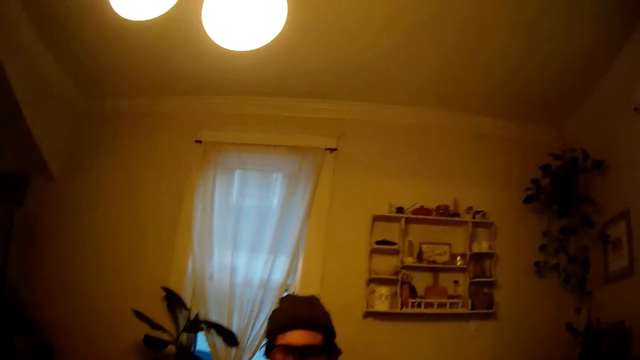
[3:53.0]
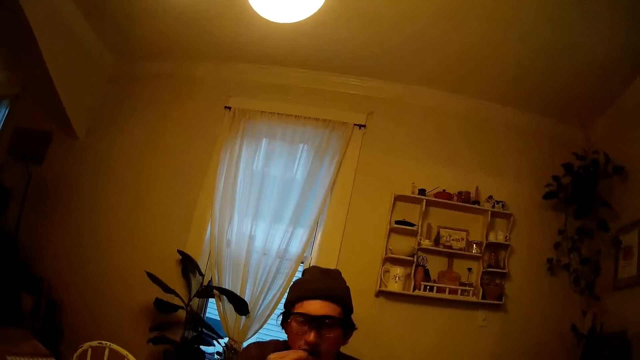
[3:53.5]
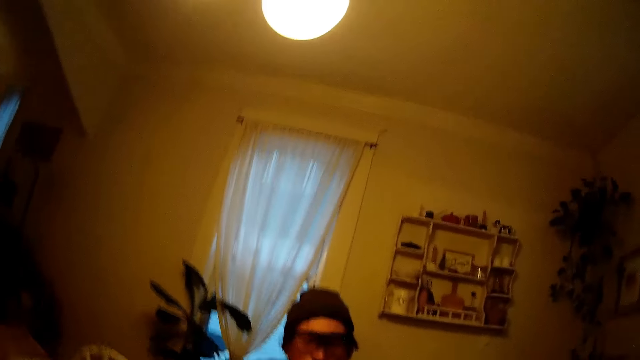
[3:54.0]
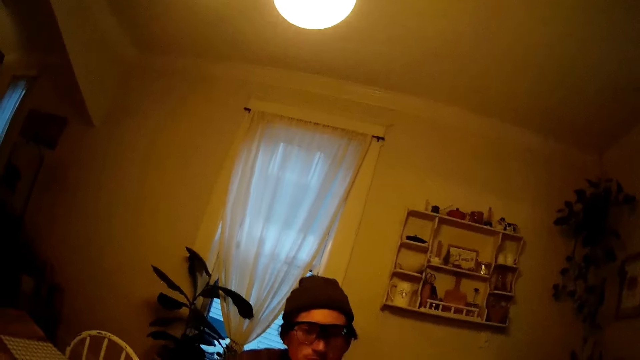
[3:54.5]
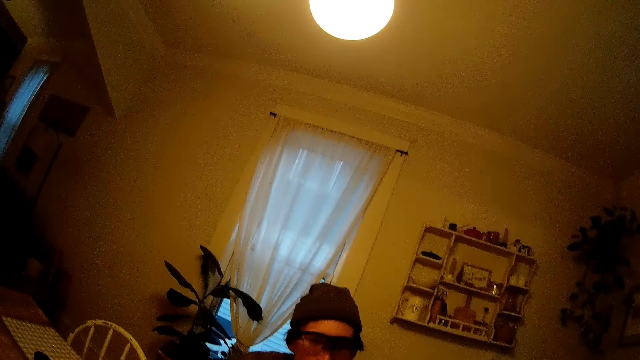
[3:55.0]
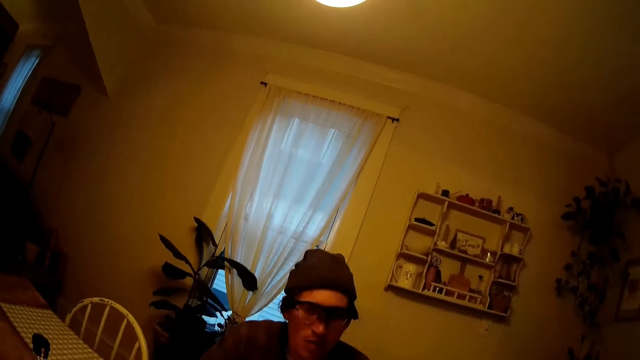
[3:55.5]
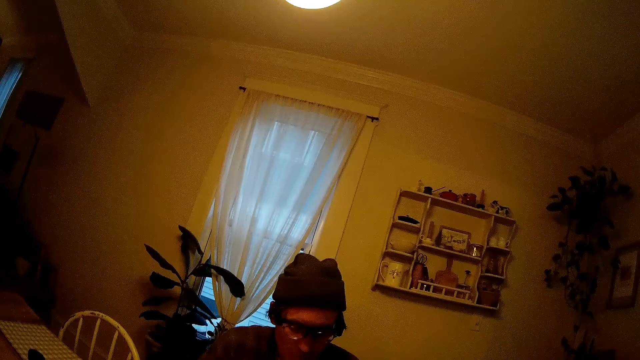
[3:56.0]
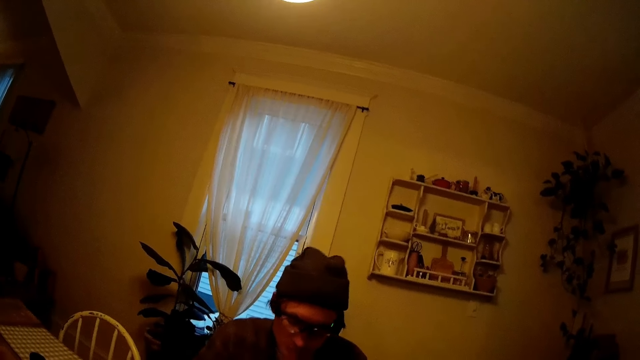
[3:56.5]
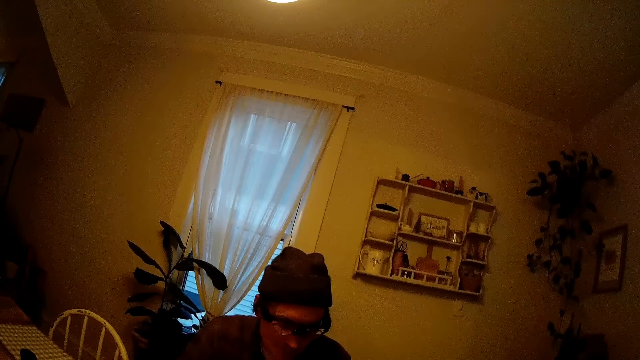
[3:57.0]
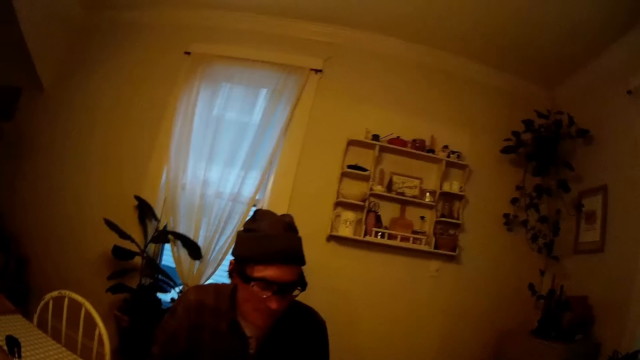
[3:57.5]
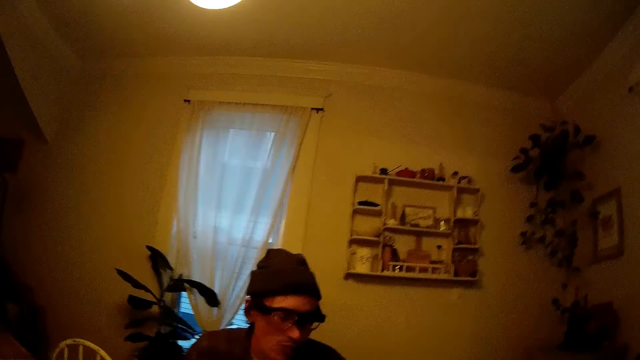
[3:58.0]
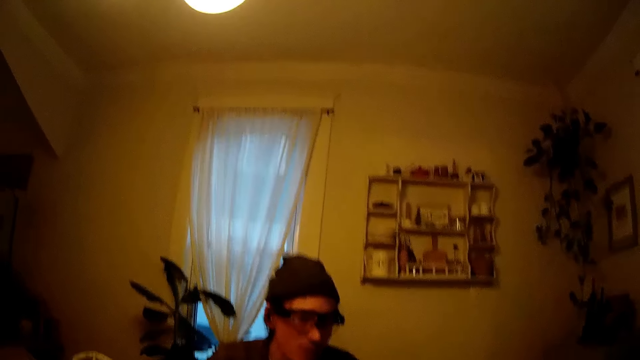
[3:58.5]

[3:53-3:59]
The man eats the chips with his right hand.

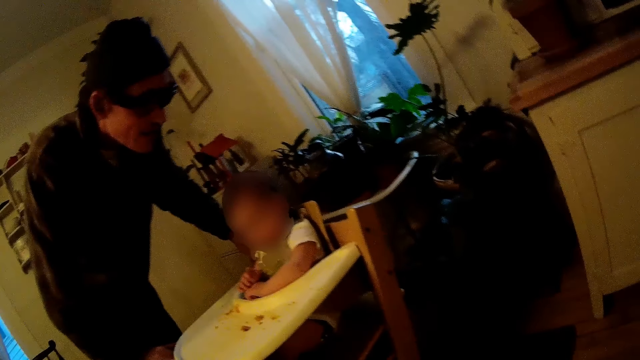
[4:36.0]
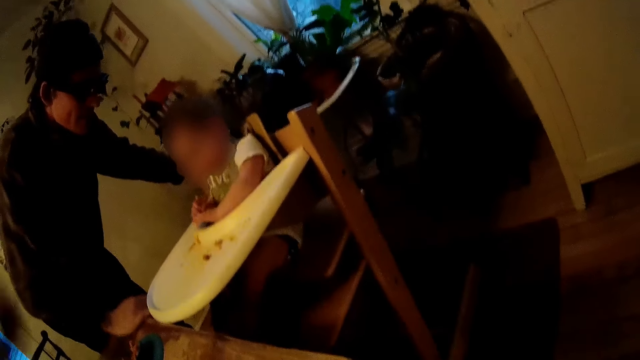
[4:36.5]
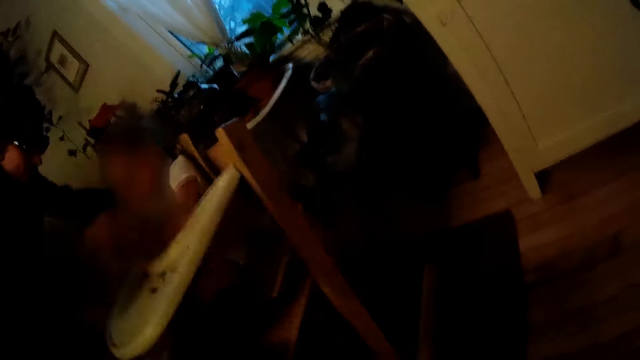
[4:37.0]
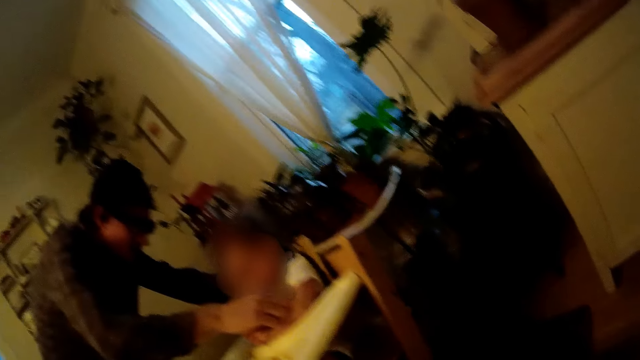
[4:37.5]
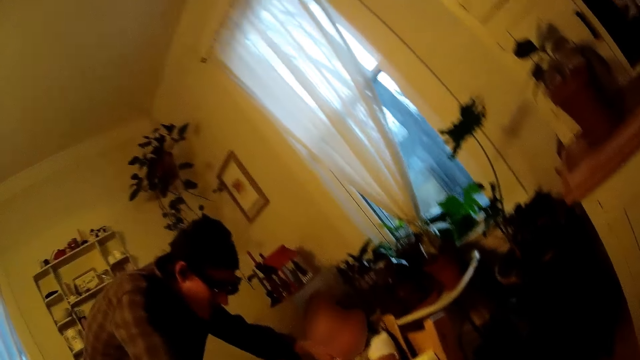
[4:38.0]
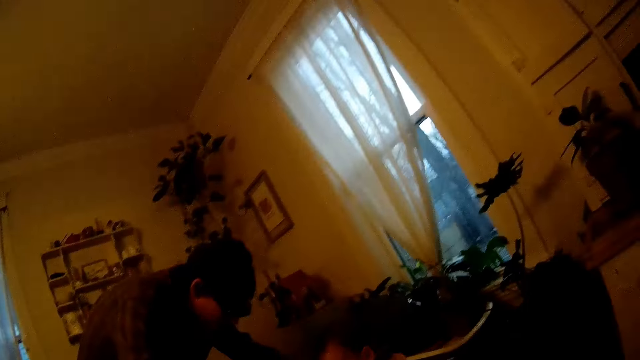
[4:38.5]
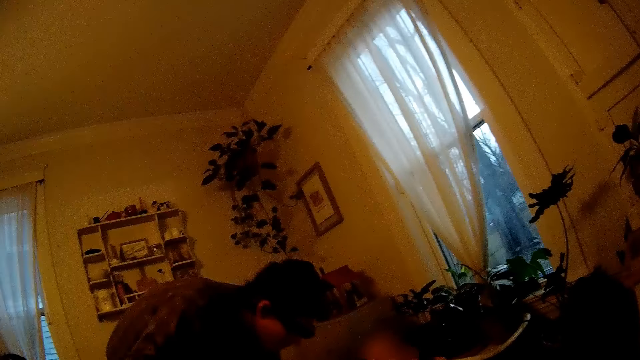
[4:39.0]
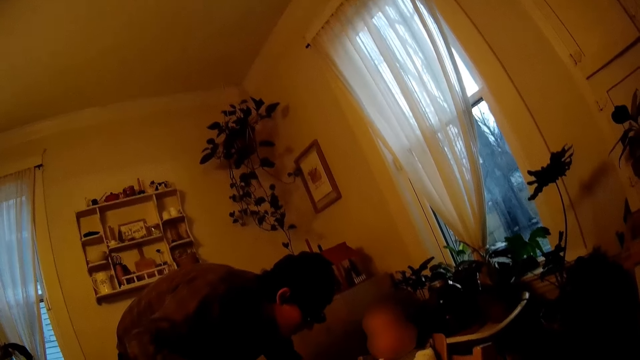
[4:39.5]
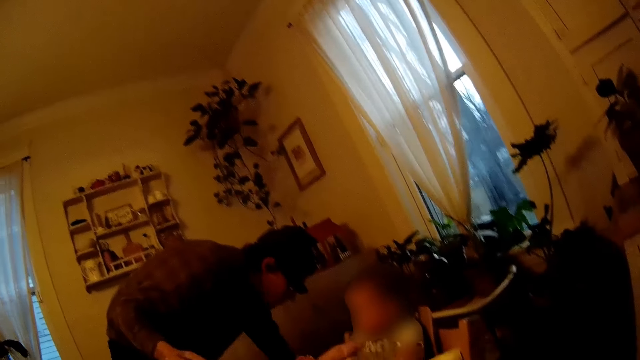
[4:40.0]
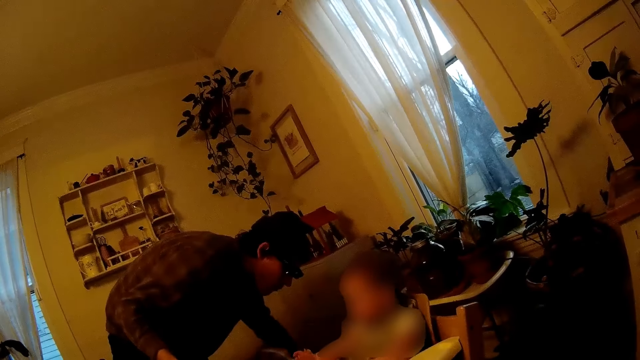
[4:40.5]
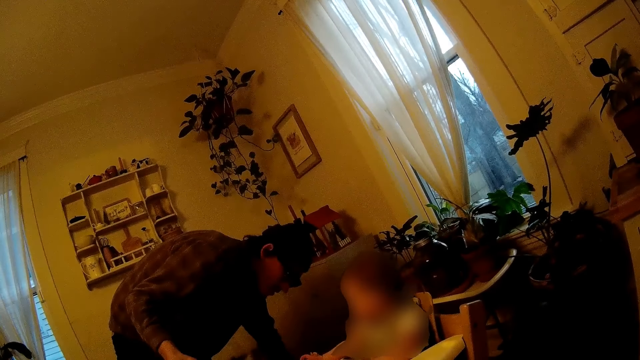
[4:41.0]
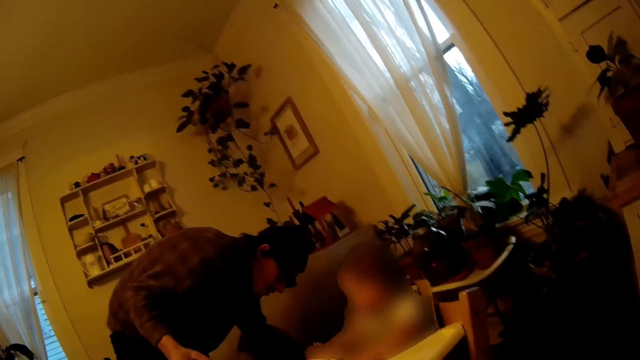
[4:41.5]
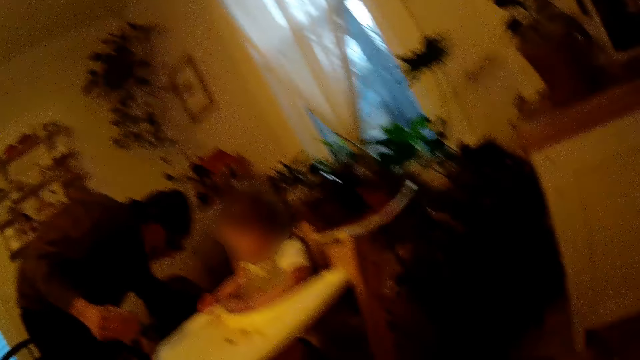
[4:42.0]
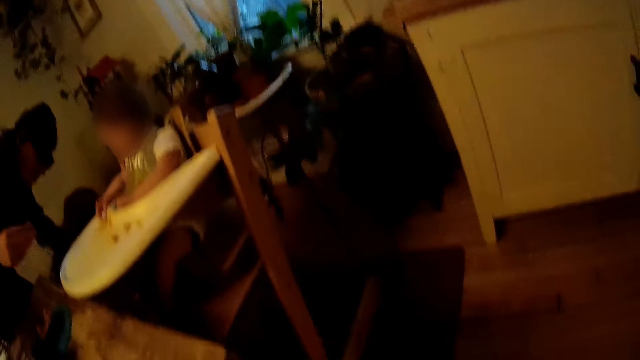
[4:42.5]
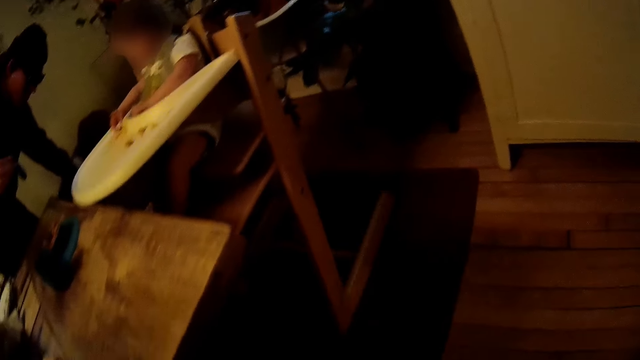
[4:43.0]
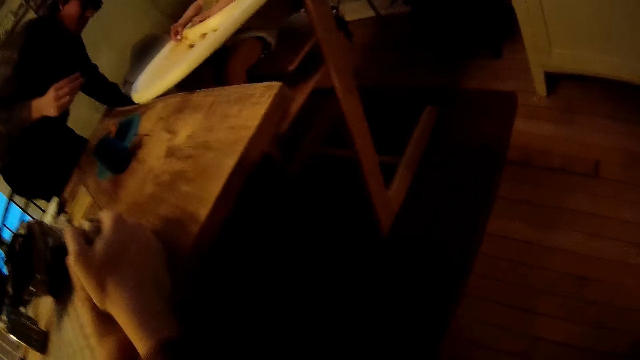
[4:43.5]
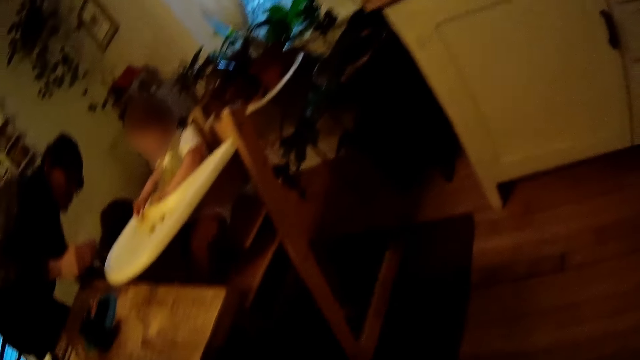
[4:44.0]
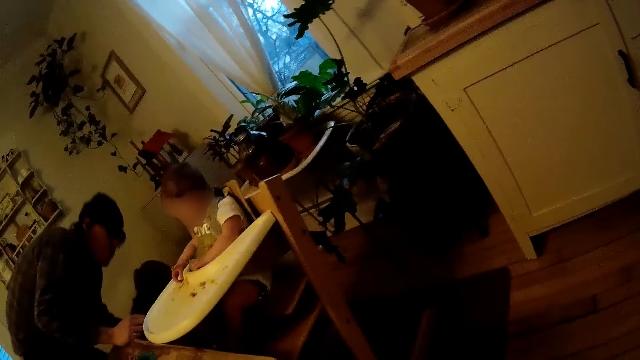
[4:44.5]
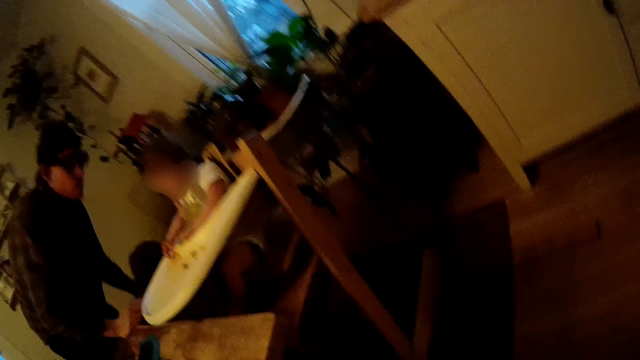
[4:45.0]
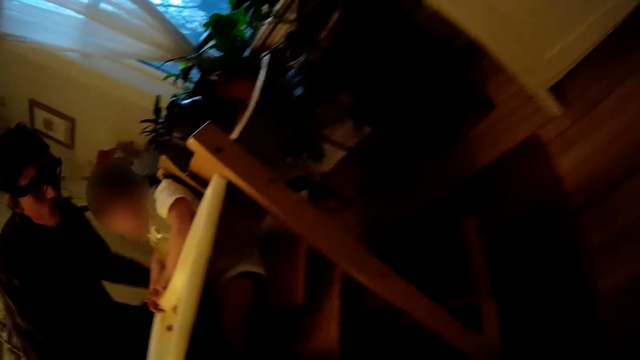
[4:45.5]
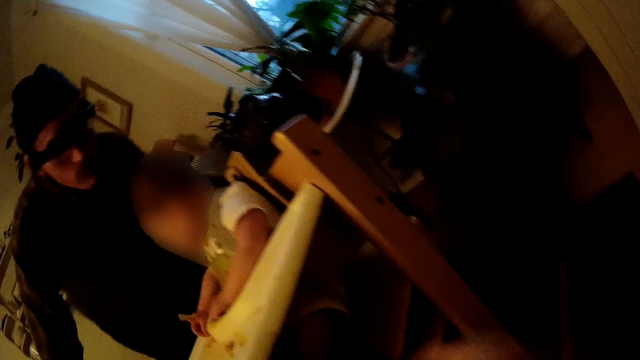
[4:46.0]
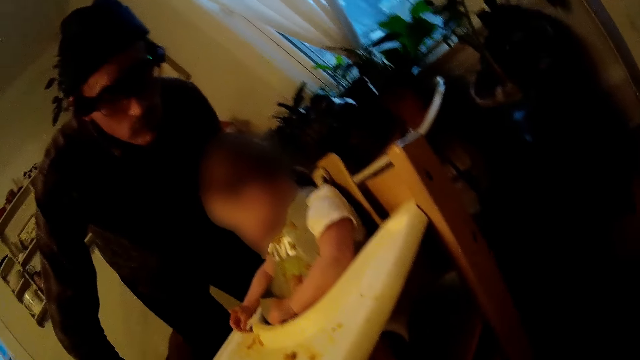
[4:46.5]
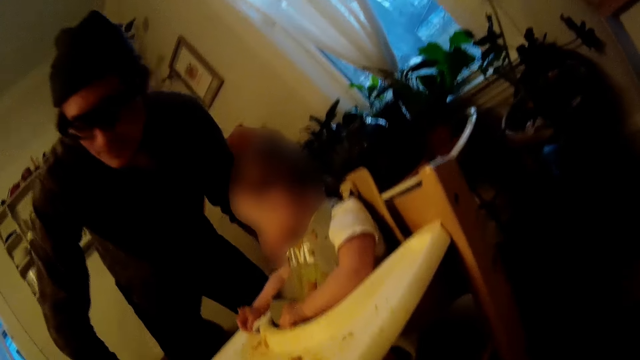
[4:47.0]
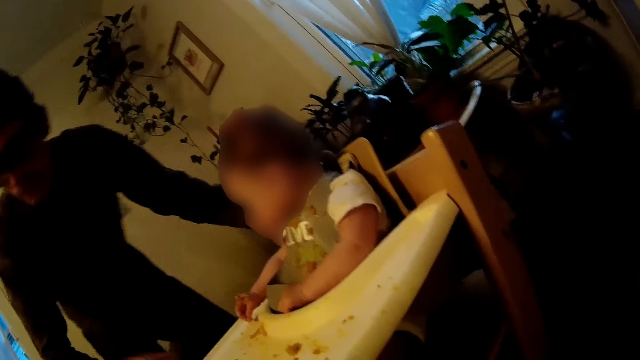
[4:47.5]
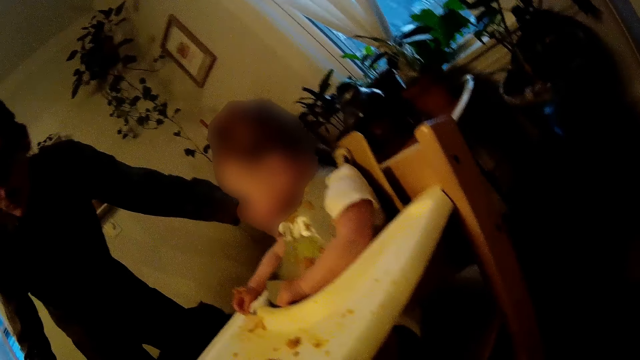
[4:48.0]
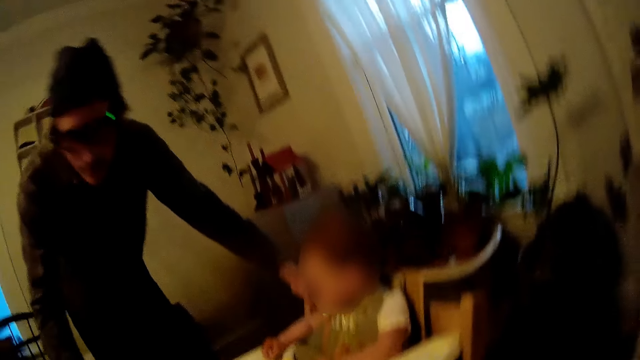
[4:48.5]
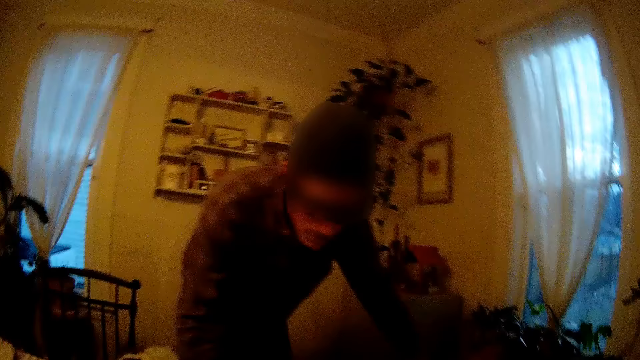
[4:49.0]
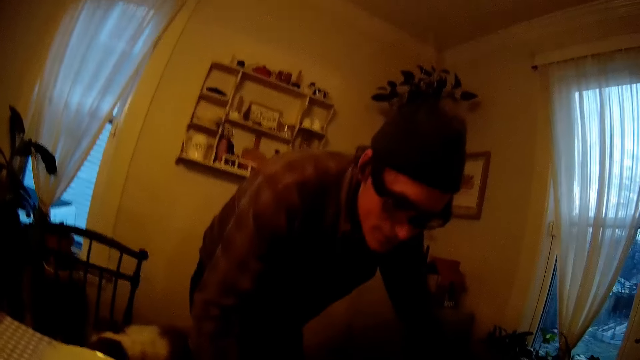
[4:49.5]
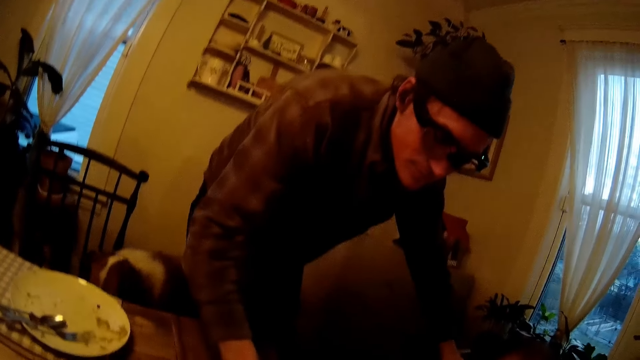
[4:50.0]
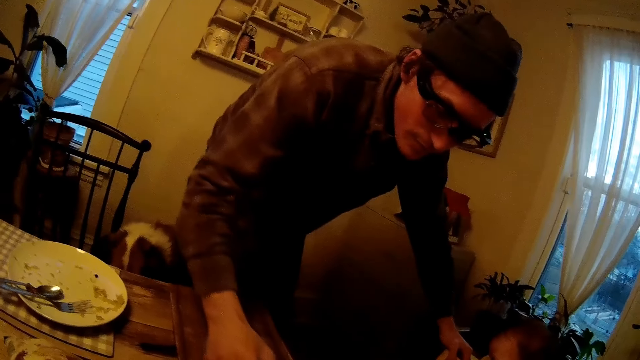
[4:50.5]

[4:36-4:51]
The man talks to the baby. The camera wearer interacts with the man. She looks around and puts her right hand under the table of the baby chair. The man puts food on someone's table.
